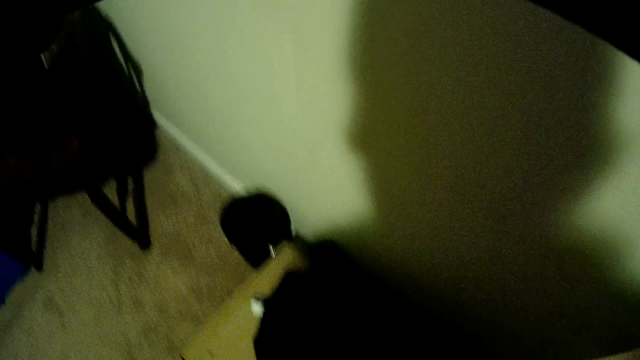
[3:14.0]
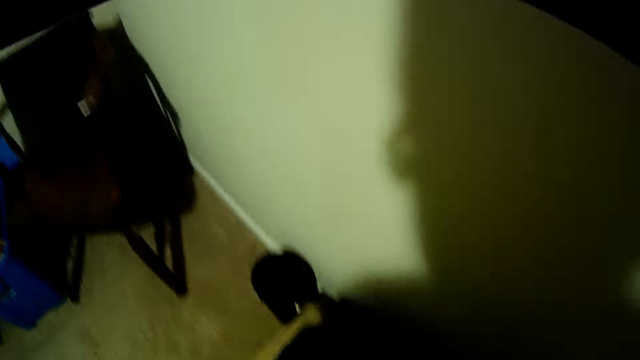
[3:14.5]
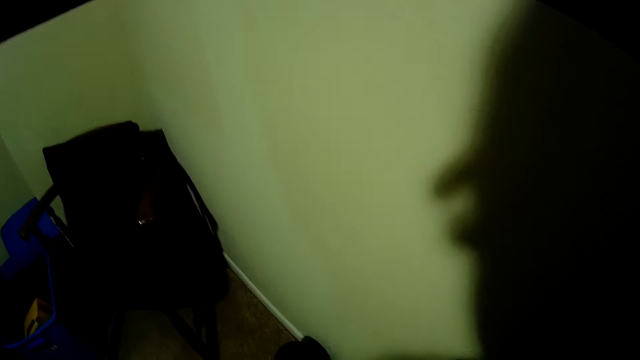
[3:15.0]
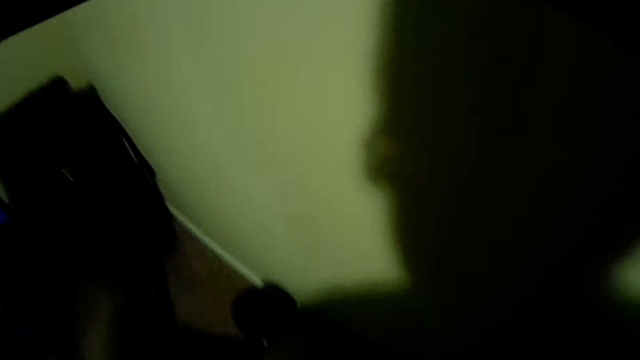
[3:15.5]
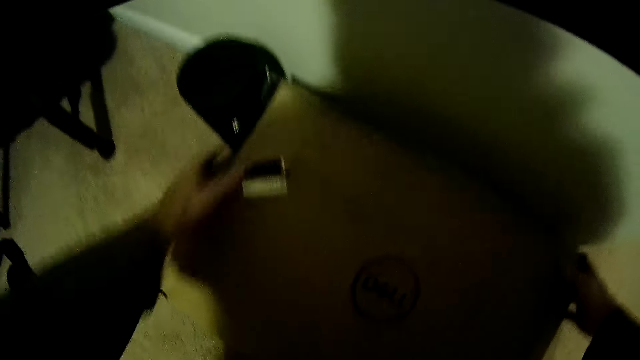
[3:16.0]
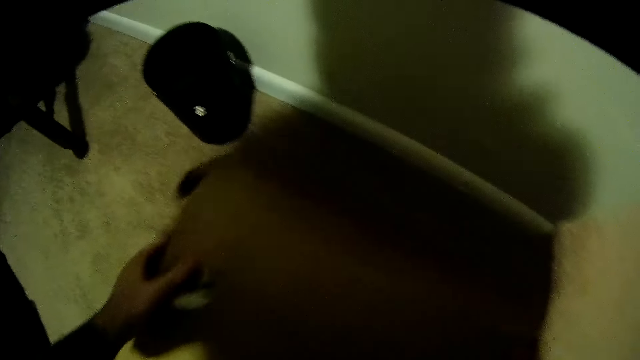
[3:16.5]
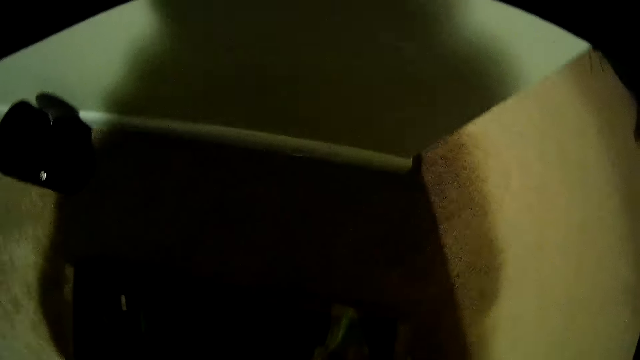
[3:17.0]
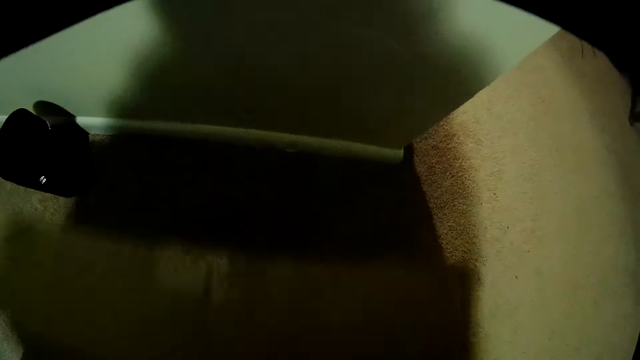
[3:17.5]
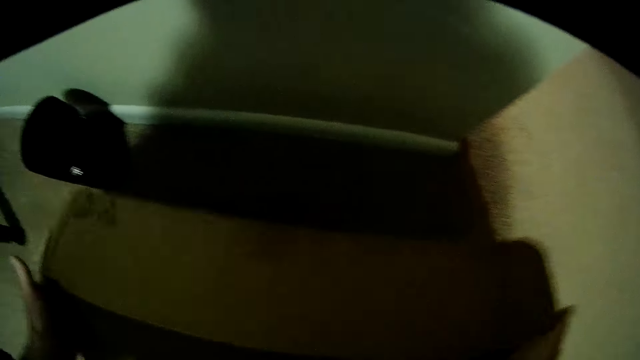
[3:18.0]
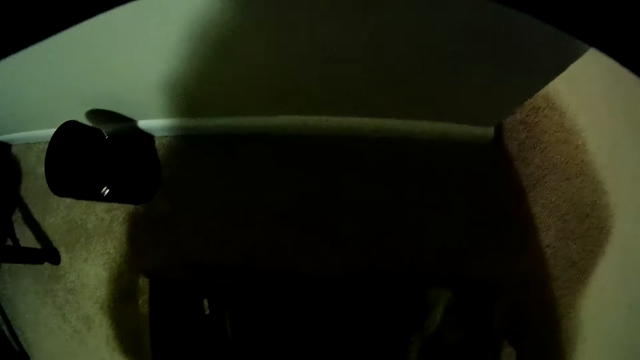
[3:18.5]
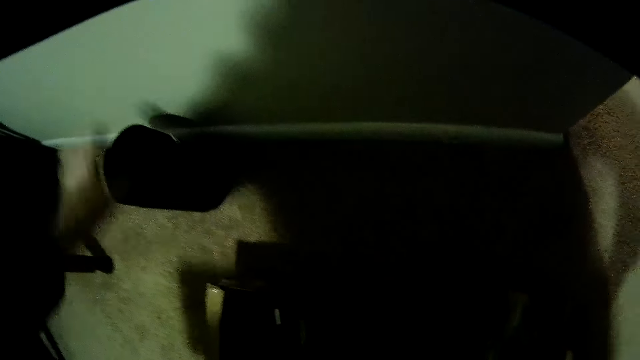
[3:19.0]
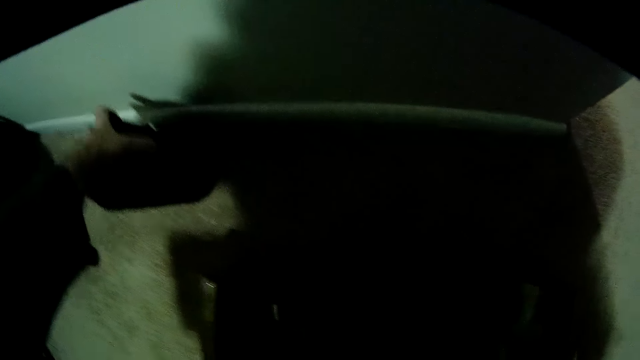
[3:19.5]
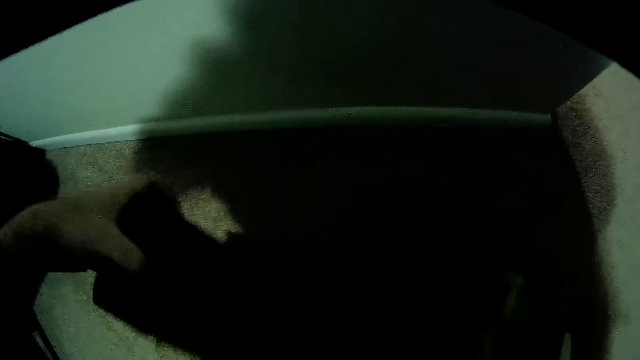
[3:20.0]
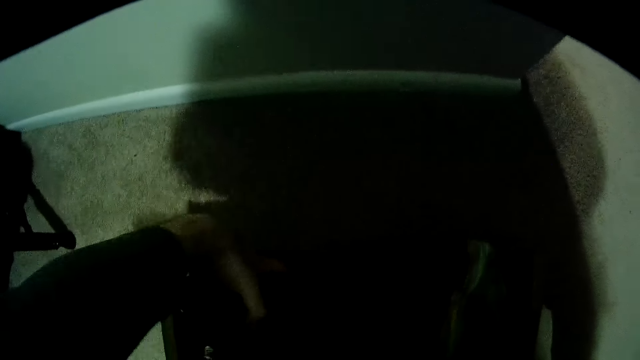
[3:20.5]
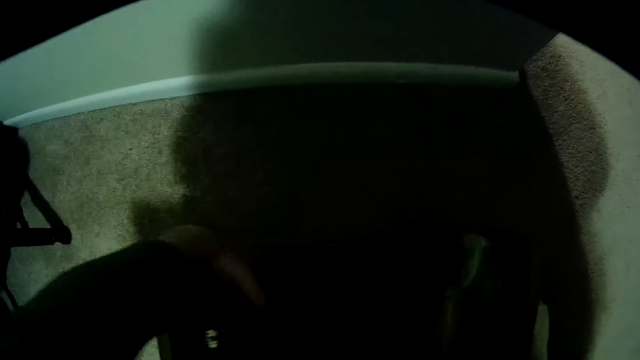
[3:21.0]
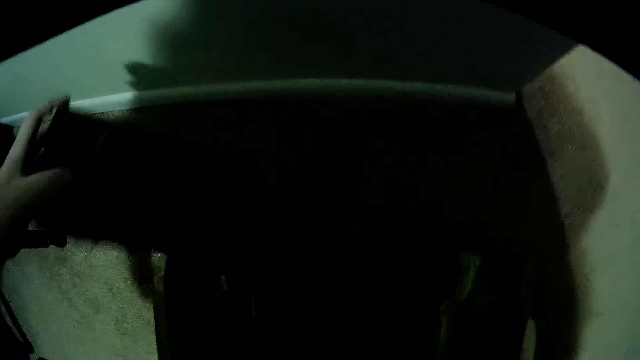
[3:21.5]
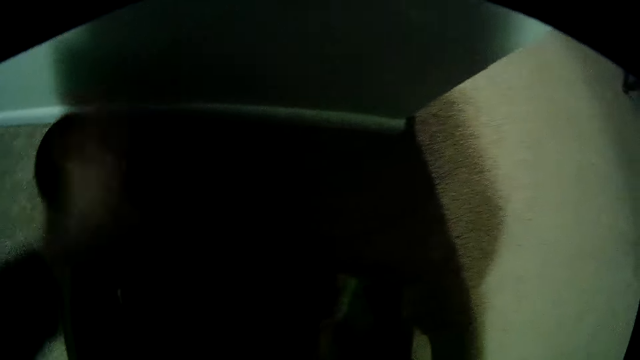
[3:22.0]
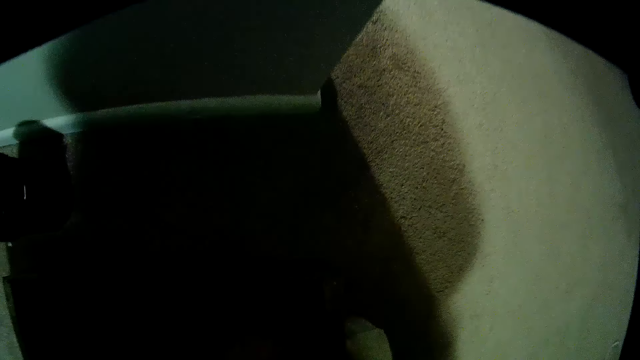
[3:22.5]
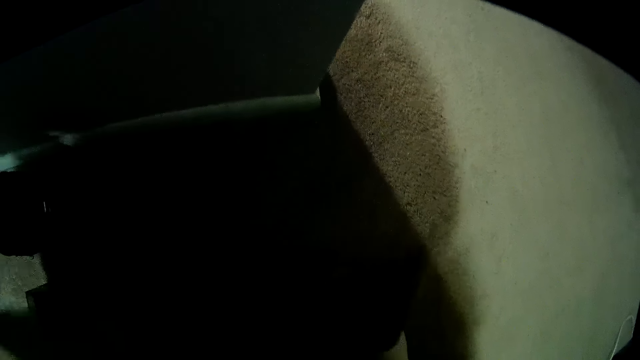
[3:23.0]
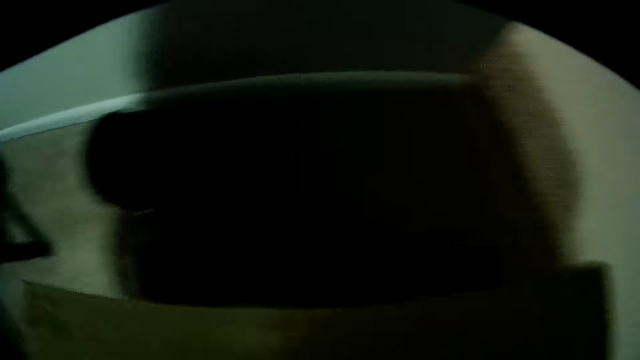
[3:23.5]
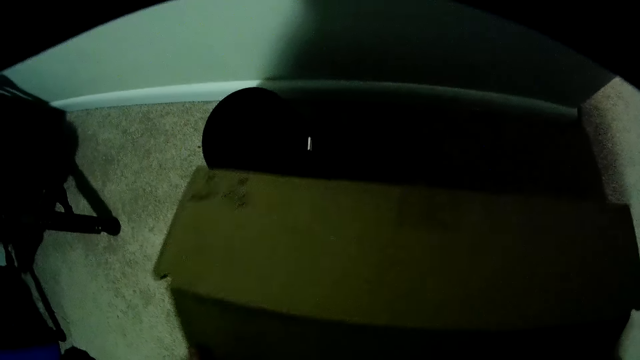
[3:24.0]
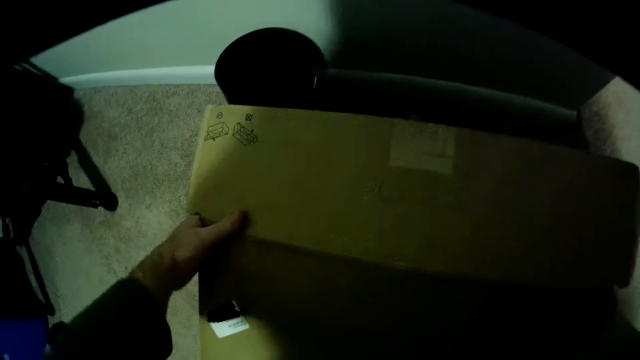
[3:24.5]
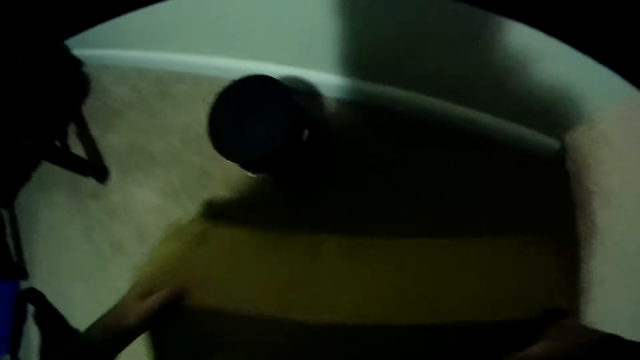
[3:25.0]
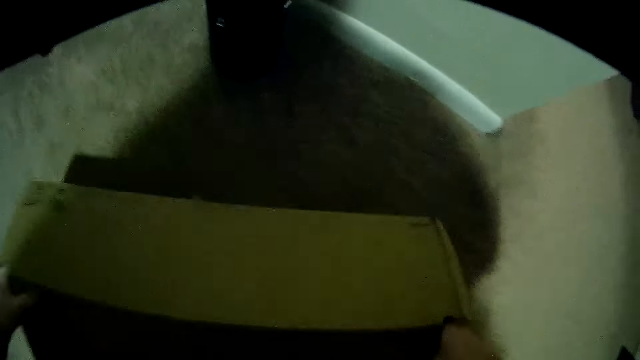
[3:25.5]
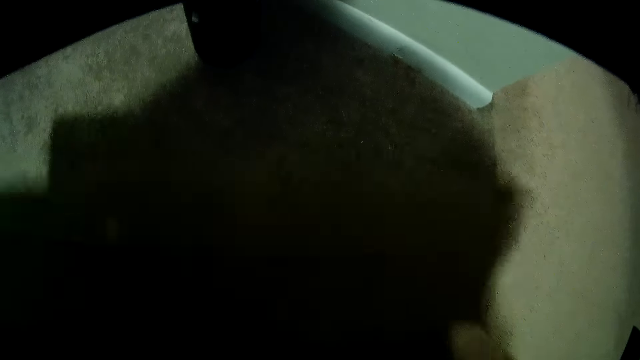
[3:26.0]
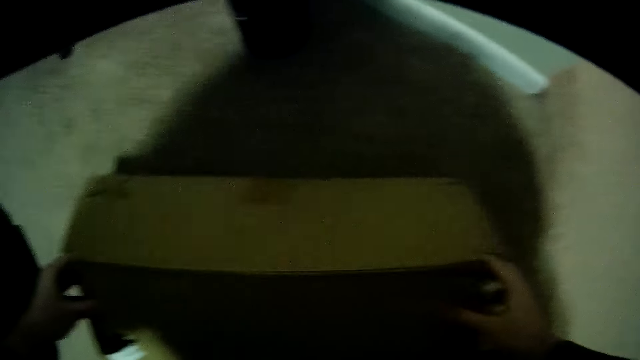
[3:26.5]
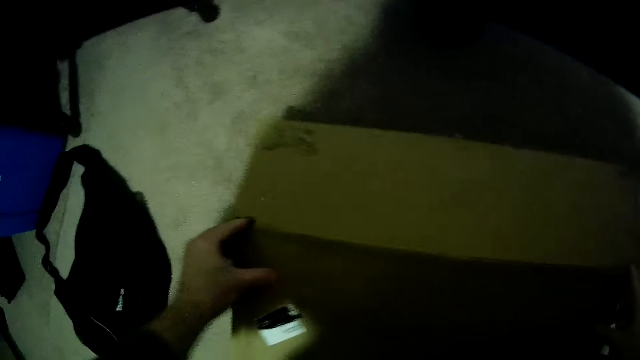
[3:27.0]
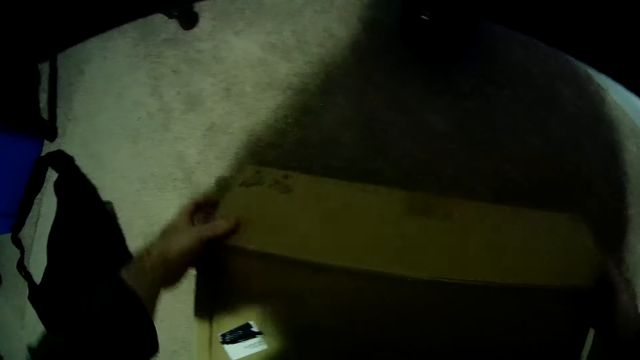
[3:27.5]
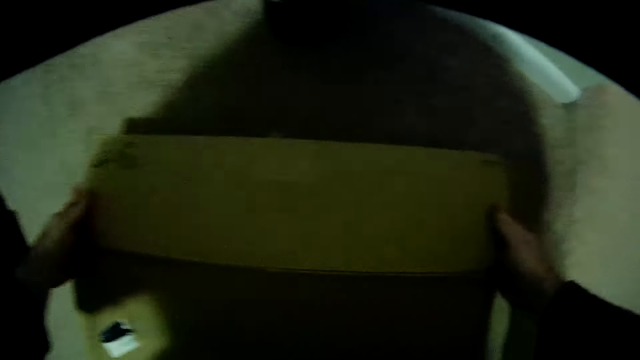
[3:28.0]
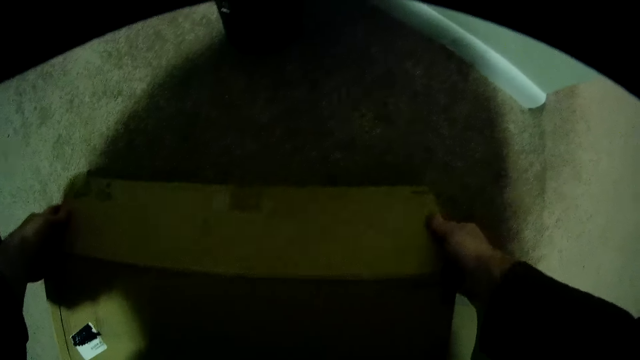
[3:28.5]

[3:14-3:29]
The camera wearer touches something. They open a box. They lift something from the floor. They put the object in the box. They lift something from the box. They place the object on the floor. They close the box.

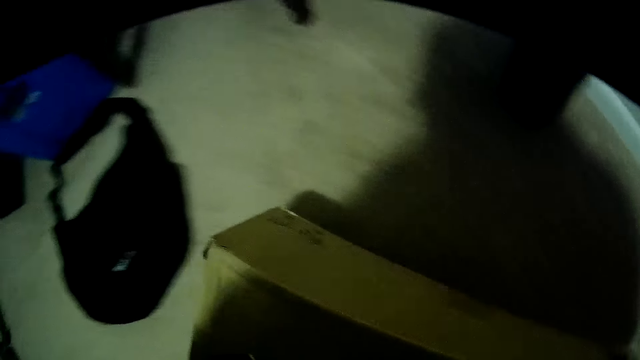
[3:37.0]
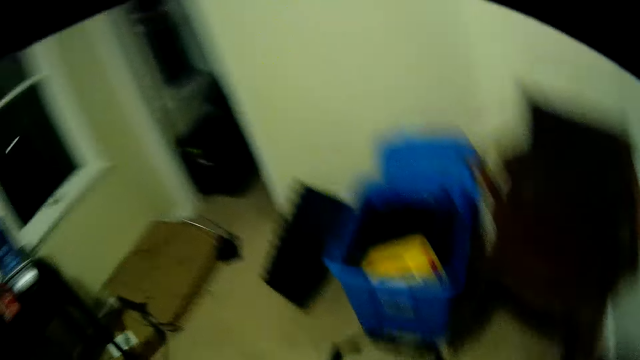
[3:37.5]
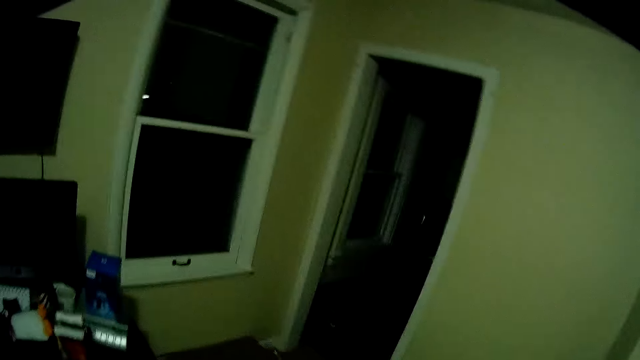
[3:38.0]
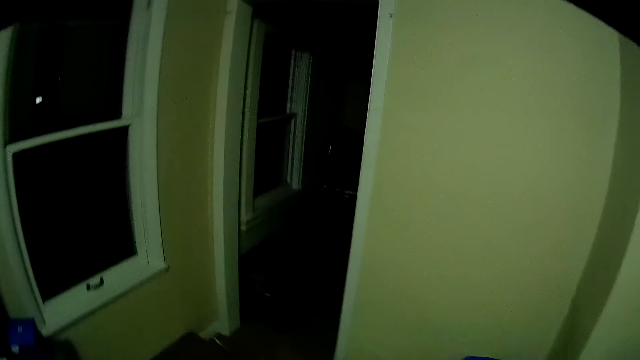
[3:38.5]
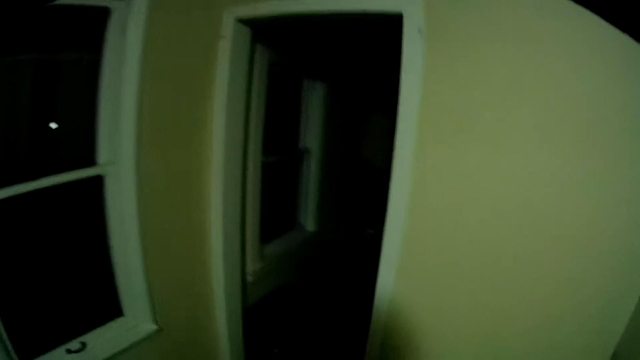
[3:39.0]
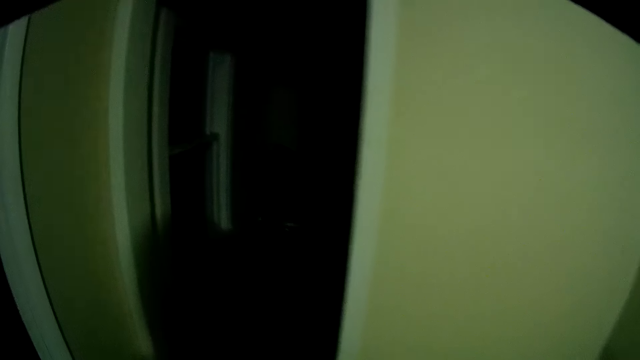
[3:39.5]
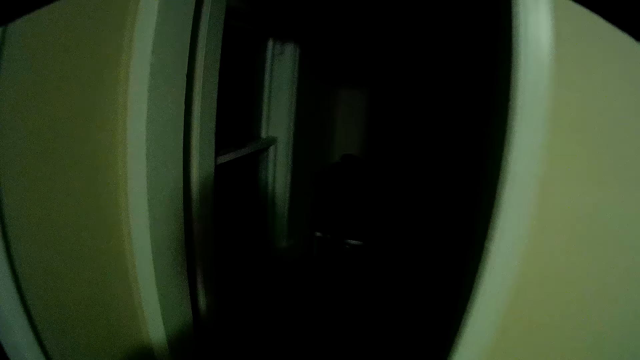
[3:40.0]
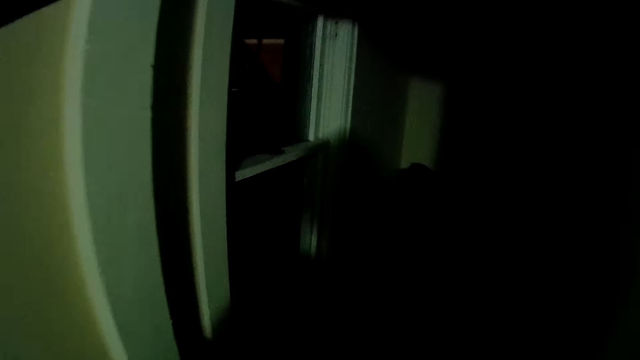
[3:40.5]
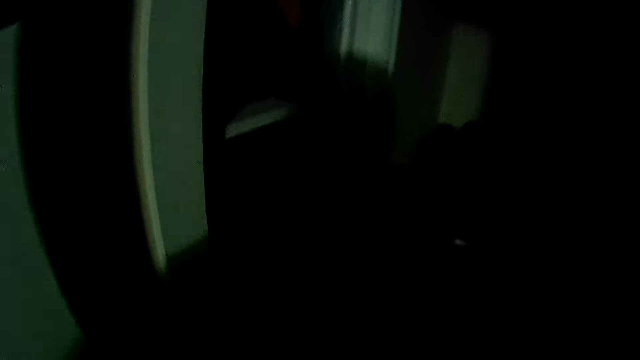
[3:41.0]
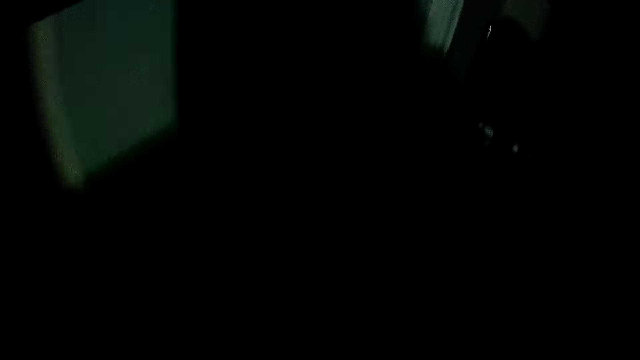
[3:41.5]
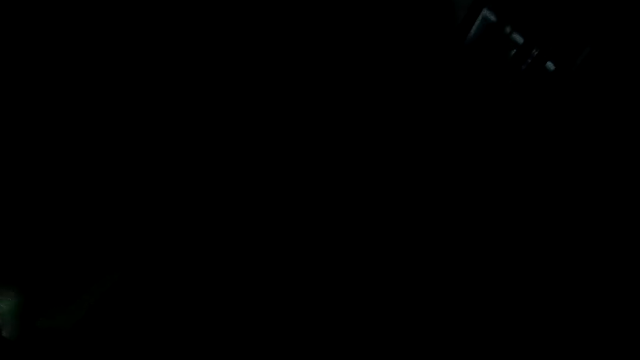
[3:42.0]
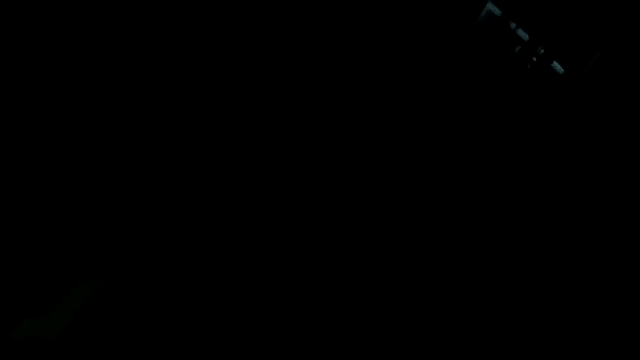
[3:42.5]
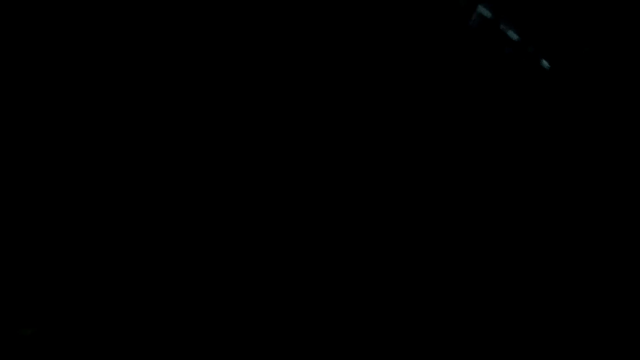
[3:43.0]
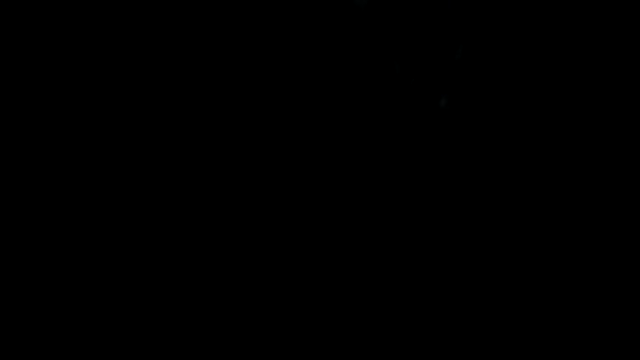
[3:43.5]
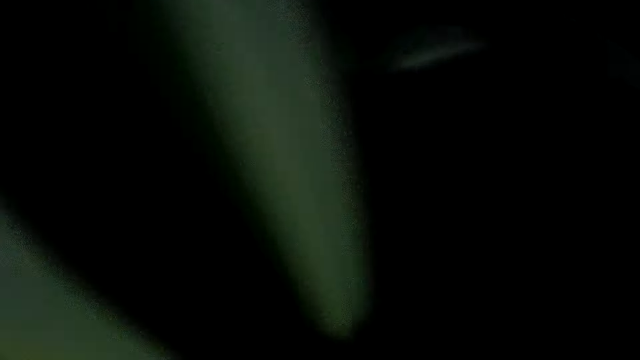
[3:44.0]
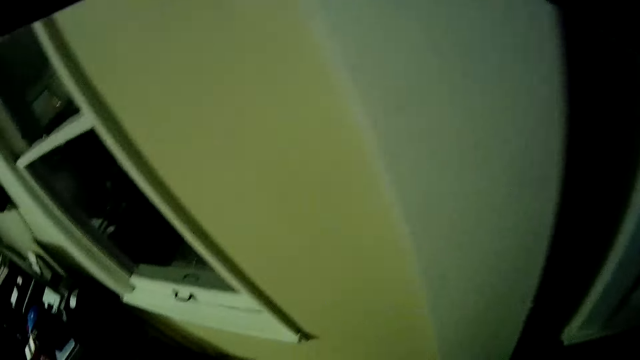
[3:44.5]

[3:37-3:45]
The camera wearer lifts the box from the floor. They walk left. They walk forward. They enter a room.
